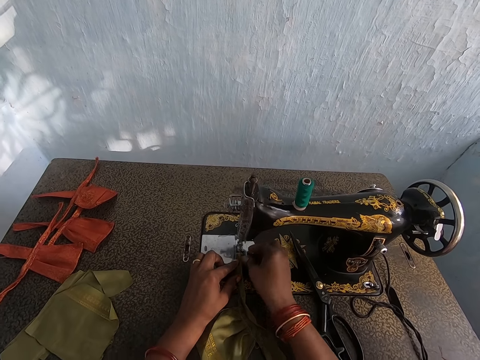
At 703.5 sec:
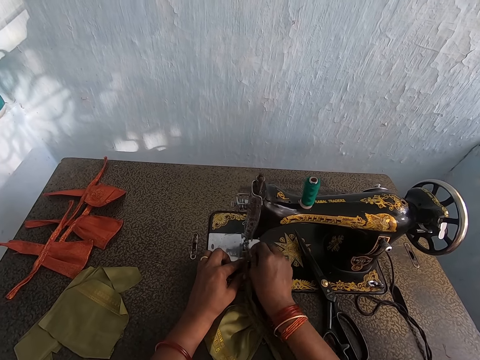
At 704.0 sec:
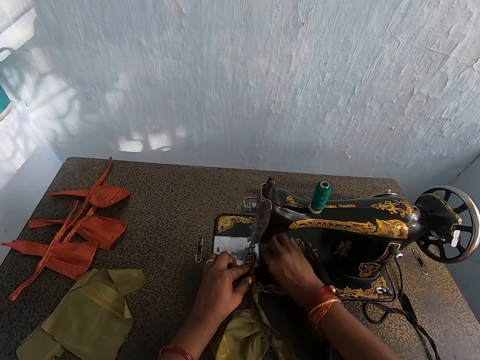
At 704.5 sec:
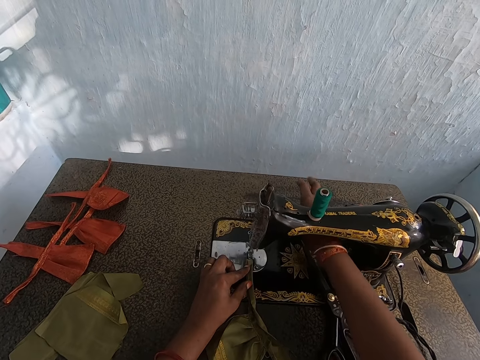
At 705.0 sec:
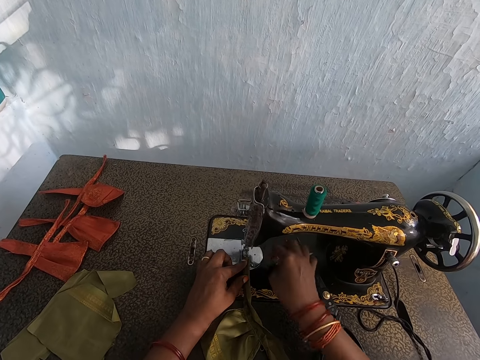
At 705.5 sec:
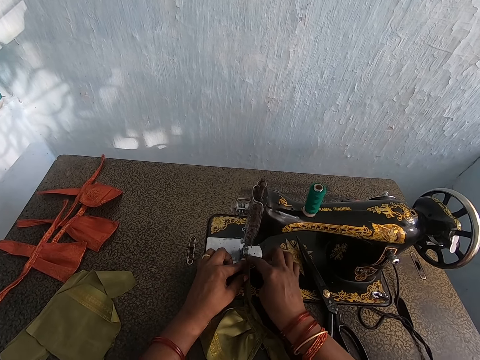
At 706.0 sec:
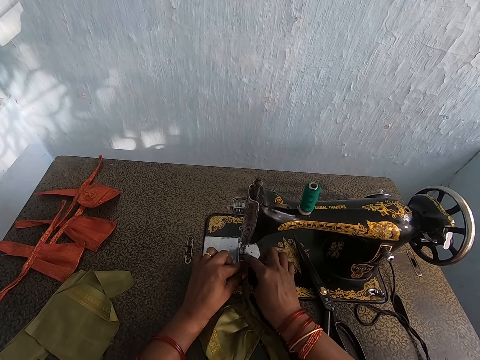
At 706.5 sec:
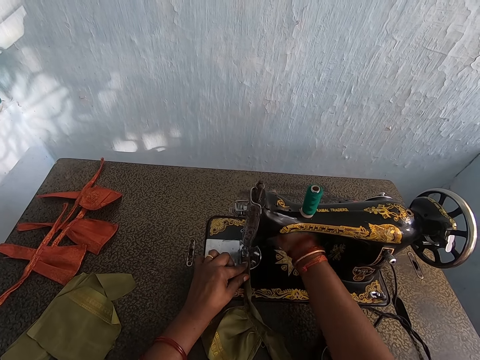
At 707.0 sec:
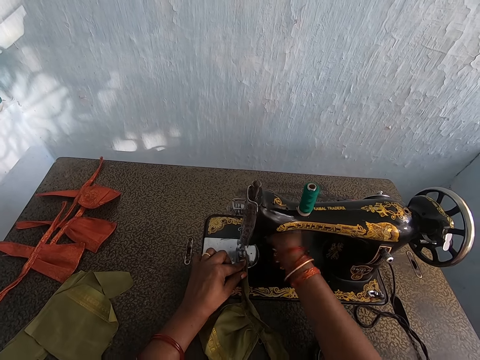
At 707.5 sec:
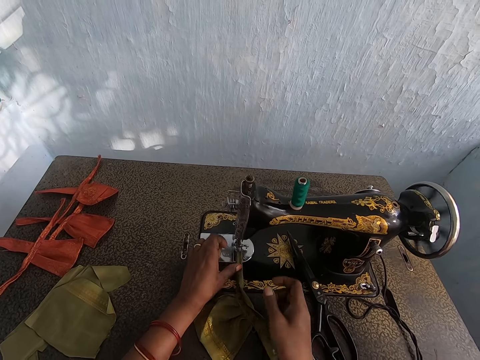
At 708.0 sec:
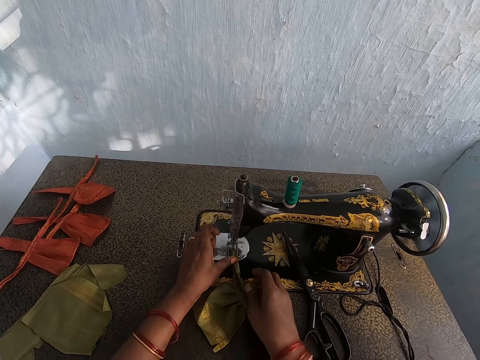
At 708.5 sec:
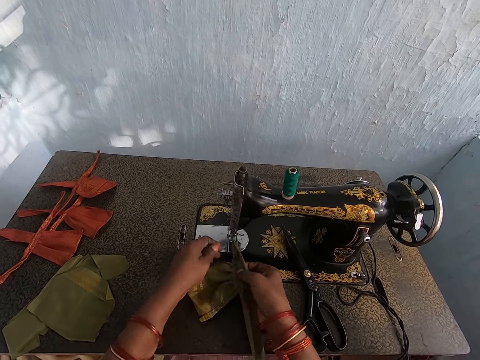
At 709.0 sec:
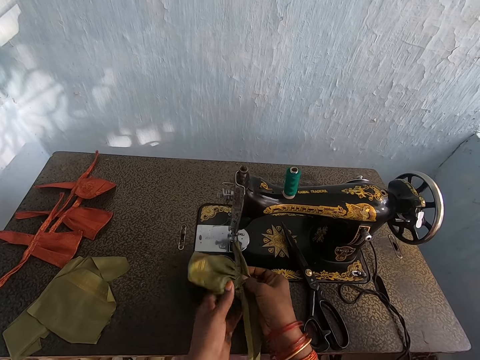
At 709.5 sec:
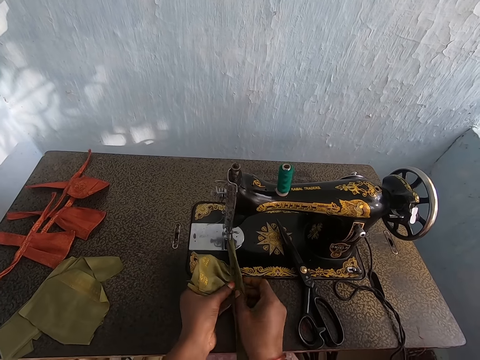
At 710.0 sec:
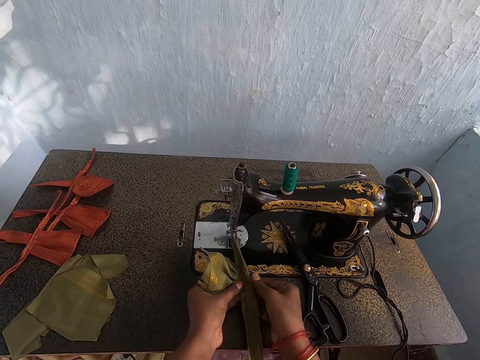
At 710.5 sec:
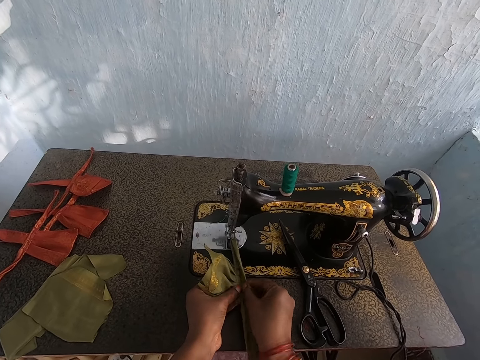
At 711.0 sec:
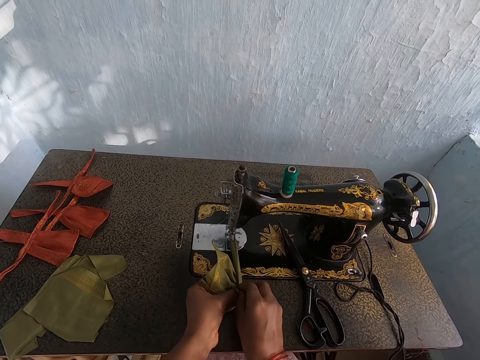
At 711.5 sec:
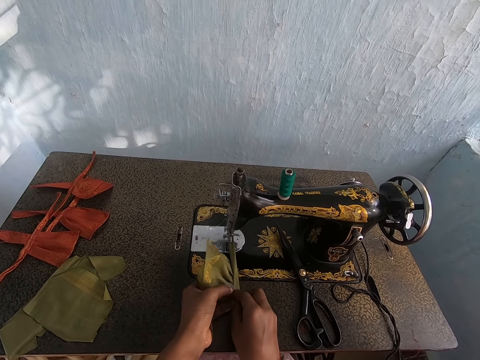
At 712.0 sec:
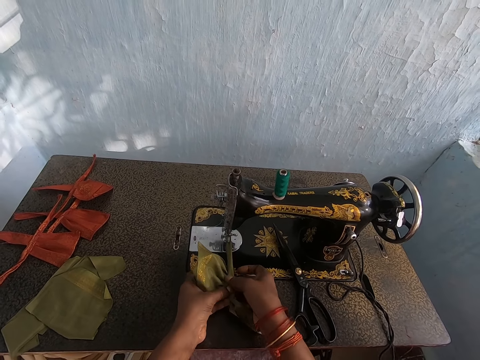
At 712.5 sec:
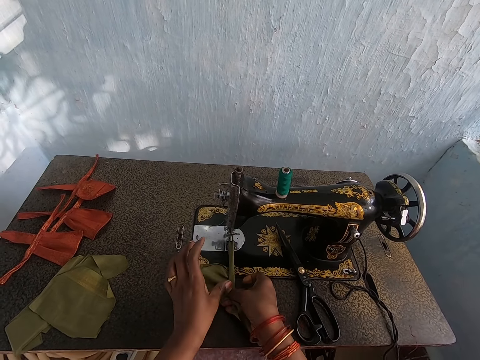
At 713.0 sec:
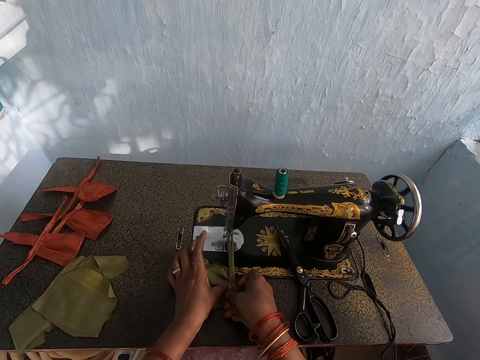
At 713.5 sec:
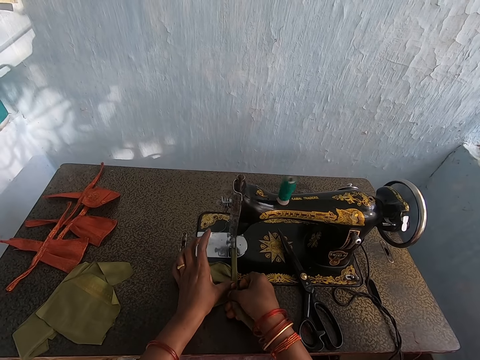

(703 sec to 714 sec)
The camera wearer raises the presser bar lifter on the sewing machine with her right hand. She sets the fabric under the presser foot of the sewing machine with both hands. She lowers the presser bar lifter on the sewing machine with her right hand. She sews the fabrics on the sewing machine with her left hand. She adjusts the fabric on the sewing machine with her hands. She folds the cloth. She sews the fabrics on the sewing machine with her hands.

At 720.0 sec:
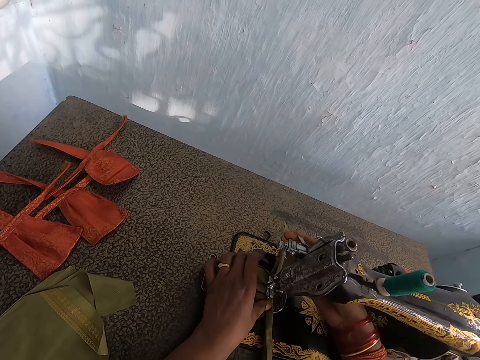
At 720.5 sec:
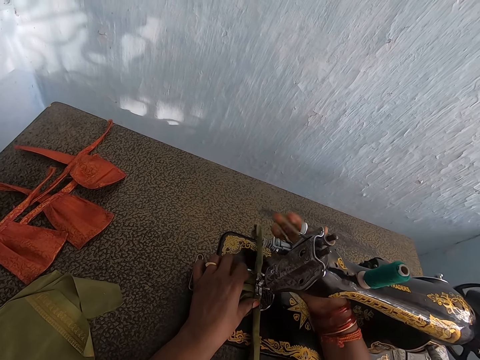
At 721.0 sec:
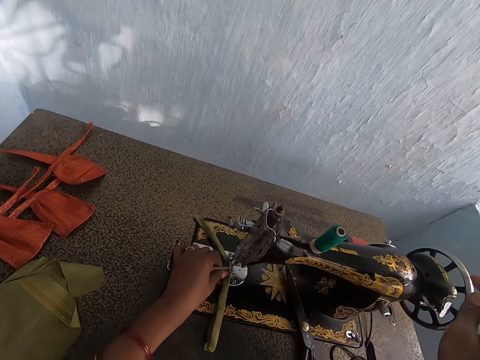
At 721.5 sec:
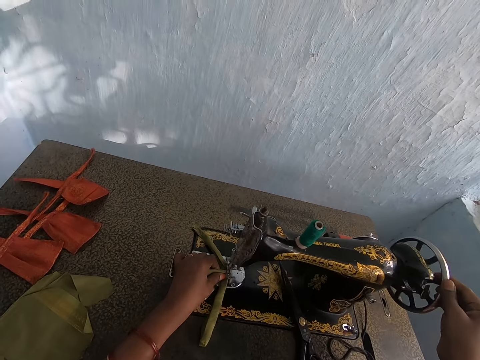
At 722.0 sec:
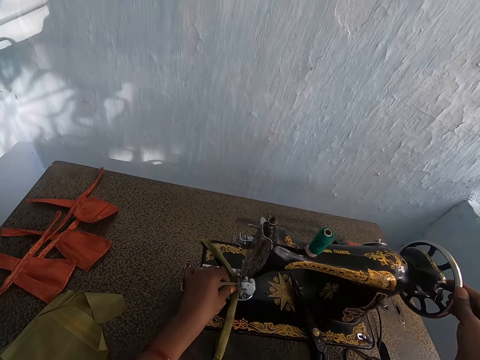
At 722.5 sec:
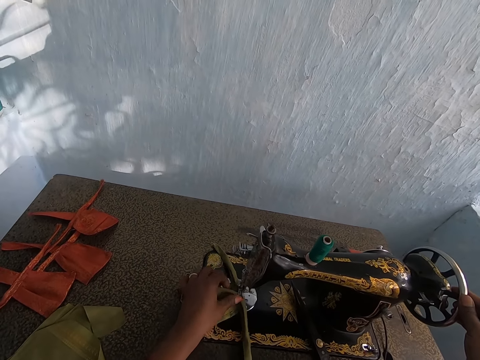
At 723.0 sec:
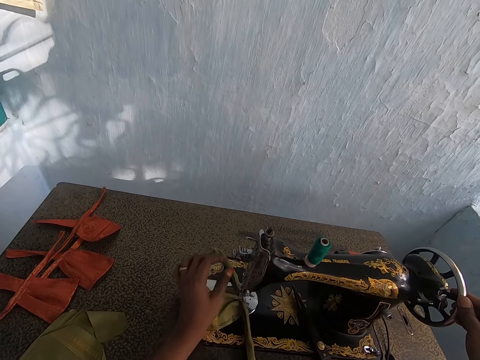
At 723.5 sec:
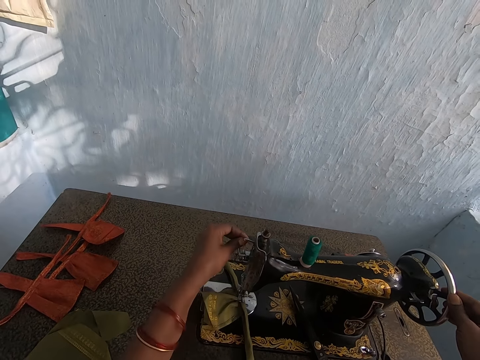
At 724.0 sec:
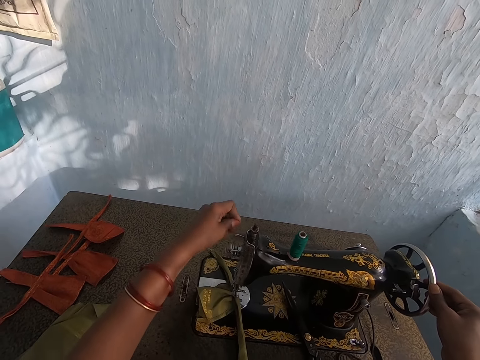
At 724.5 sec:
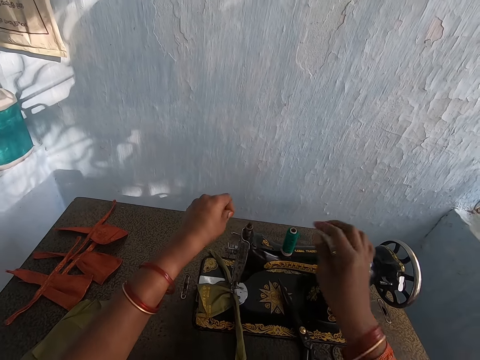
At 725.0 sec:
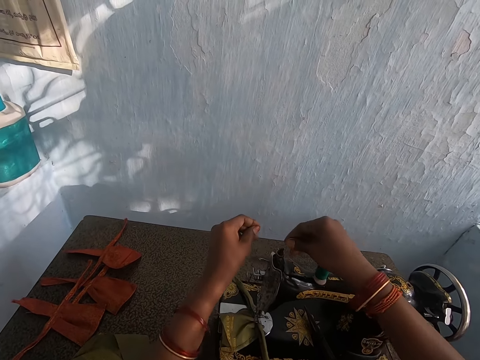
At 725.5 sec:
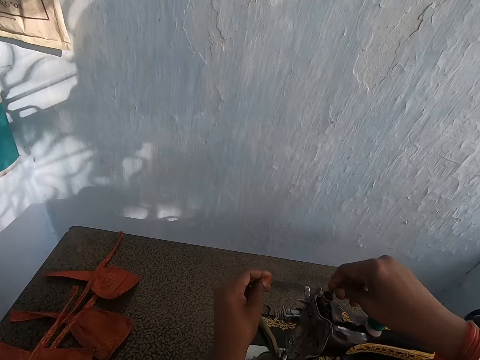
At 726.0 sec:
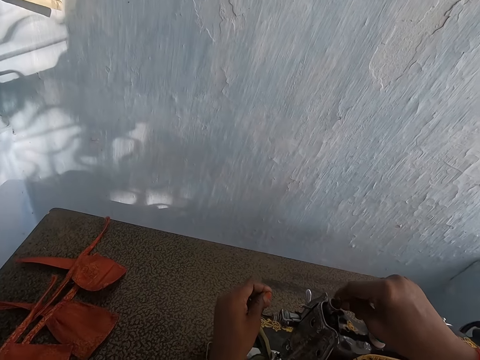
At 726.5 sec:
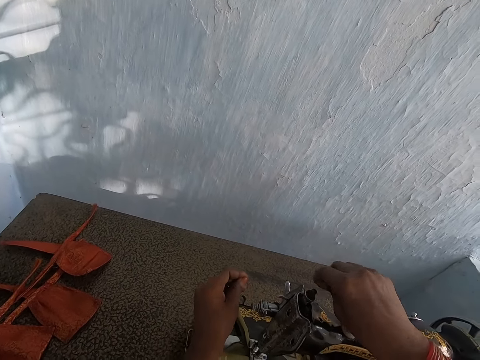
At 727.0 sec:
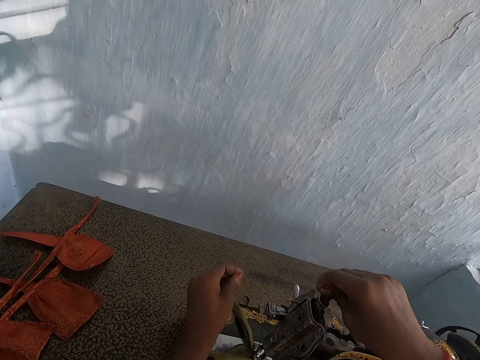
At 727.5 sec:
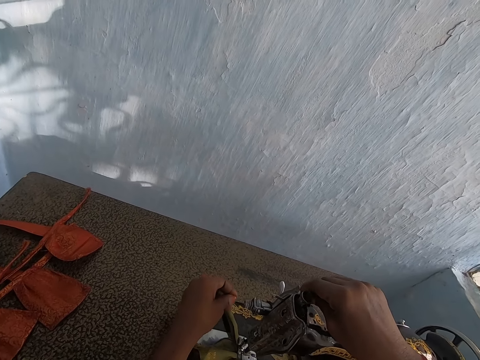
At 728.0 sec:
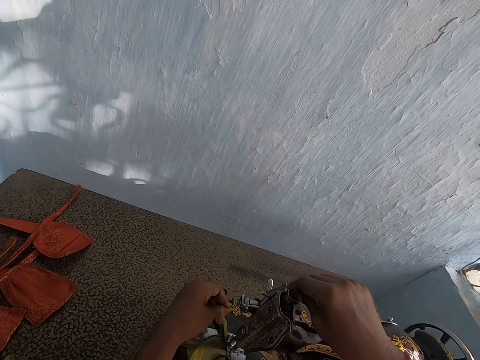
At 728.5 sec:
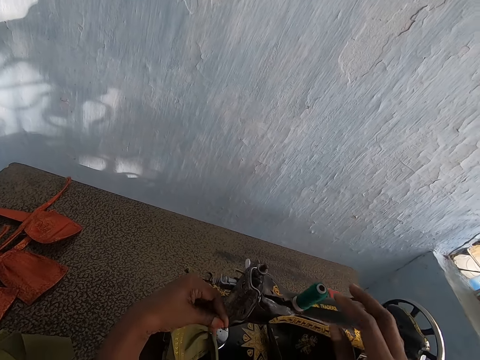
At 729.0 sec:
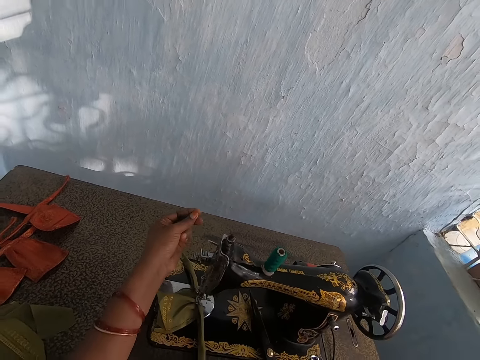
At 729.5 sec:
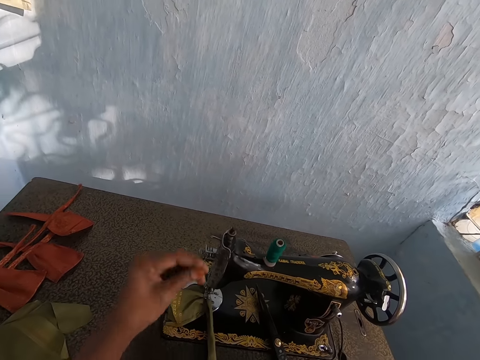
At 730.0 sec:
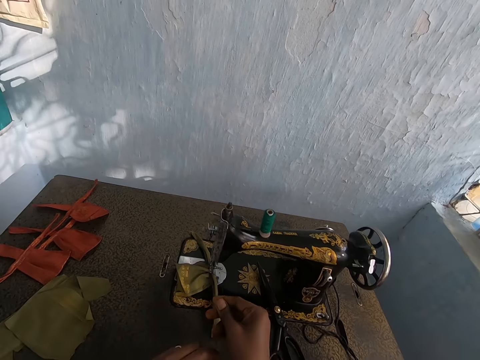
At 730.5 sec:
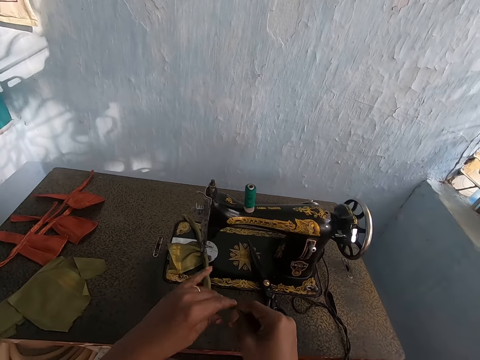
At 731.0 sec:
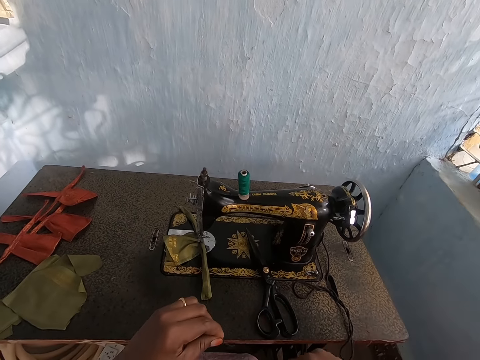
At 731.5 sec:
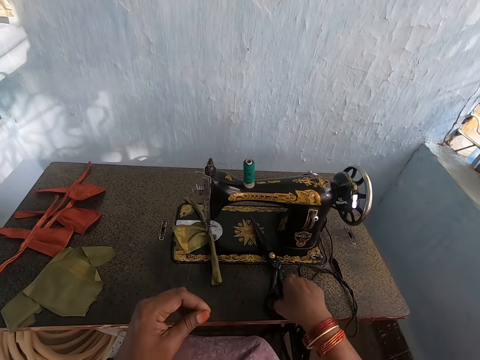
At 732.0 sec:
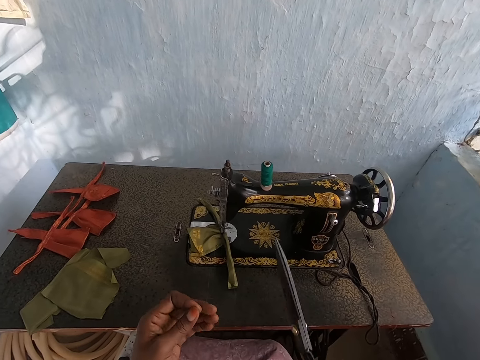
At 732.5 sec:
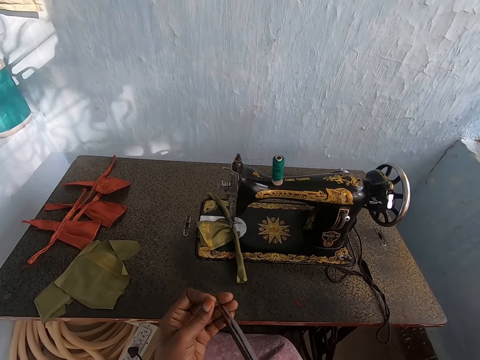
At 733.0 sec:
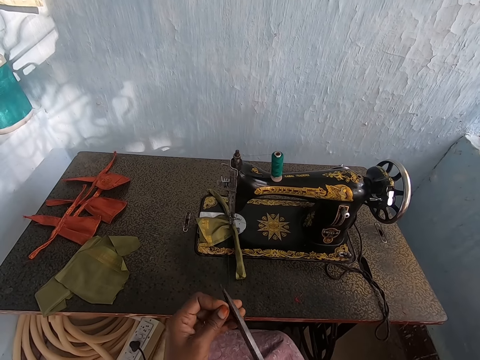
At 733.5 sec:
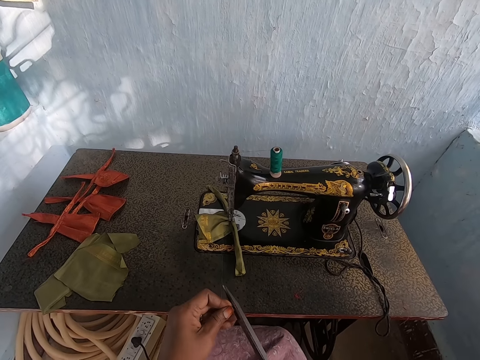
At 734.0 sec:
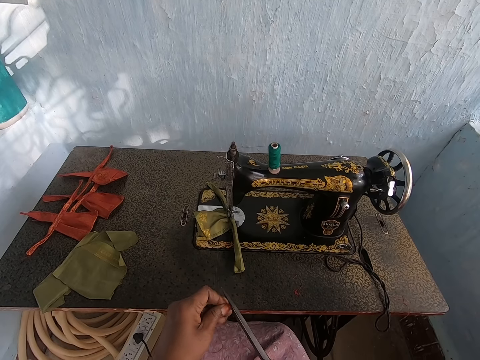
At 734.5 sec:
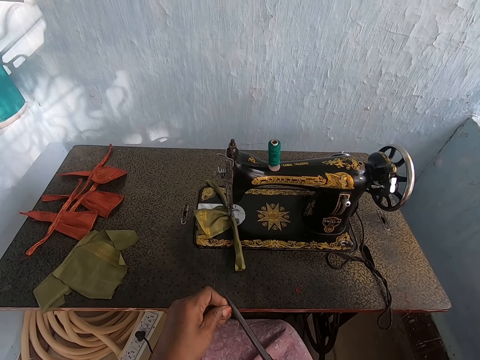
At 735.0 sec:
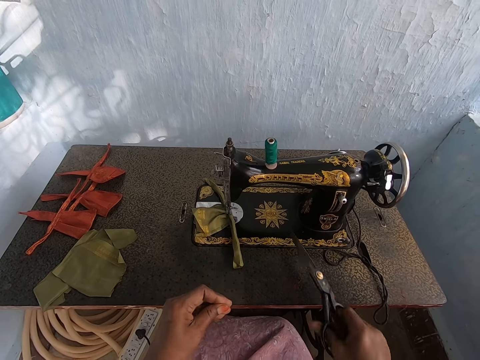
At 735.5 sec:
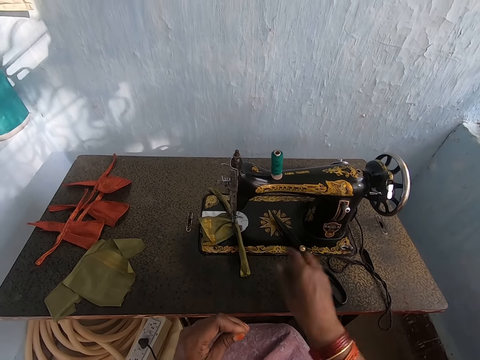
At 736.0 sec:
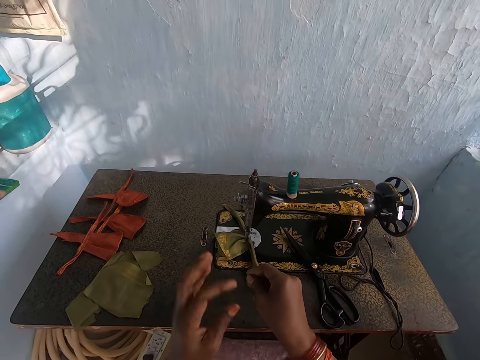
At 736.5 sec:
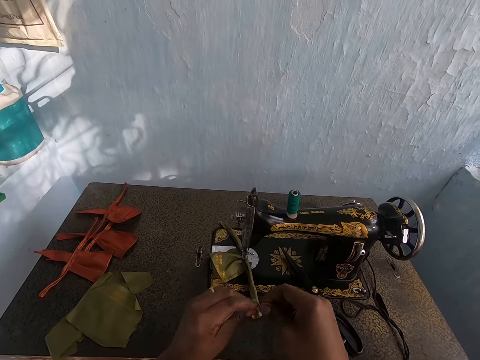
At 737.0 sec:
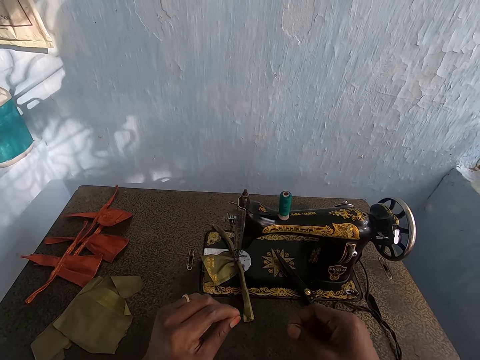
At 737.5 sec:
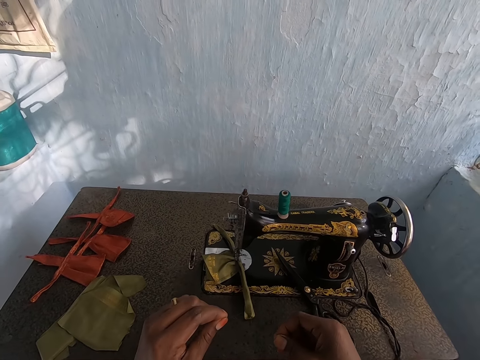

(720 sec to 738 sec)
The camera wearer raises the presser bar lifter on the sewing machine with her right hand. She turns the balance wheel of the sewing machine with her right hand. She detaches the thread from the tension disk of the sewing machine with her left hand. She pulls the thread. She sets the thread in the thread guide of the sewing machine with her hands. She pulls the thread with both hands. She picks the pair of scissors from the sewing machine with her right hand. She cuts the thread with the pair of scissors in her right hand. She drops the pair of scissors on the sewing machine with her right hand.
